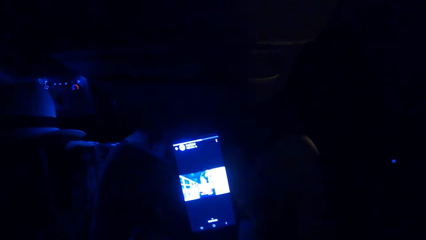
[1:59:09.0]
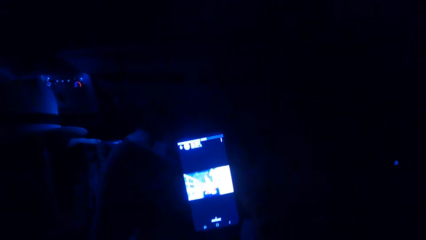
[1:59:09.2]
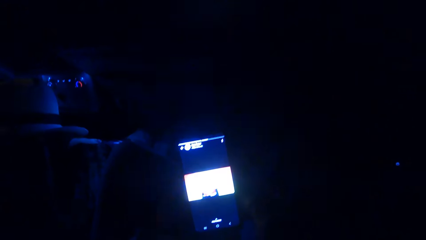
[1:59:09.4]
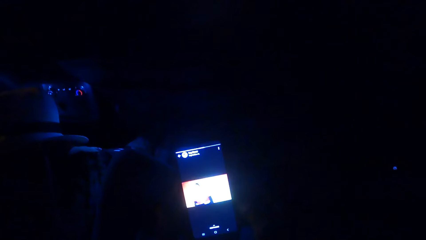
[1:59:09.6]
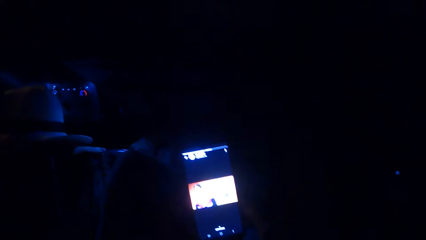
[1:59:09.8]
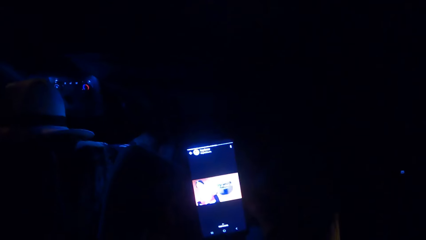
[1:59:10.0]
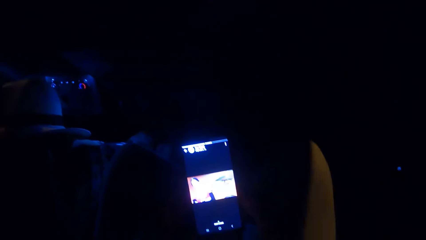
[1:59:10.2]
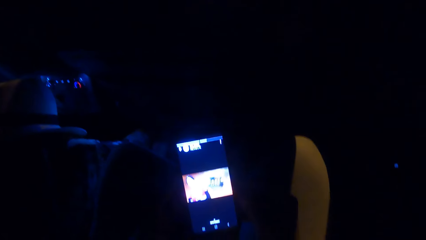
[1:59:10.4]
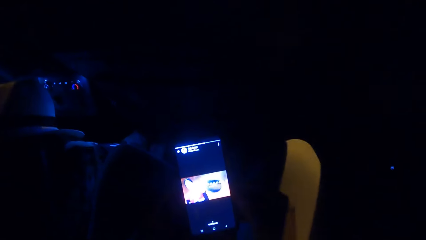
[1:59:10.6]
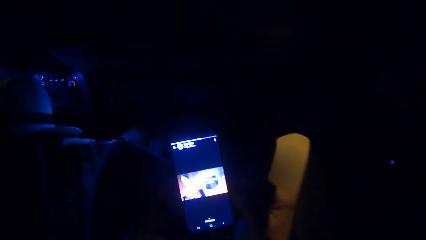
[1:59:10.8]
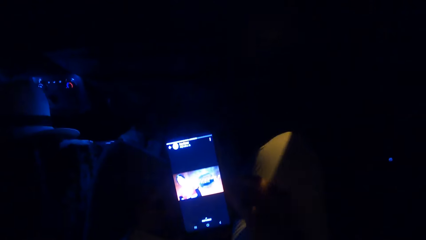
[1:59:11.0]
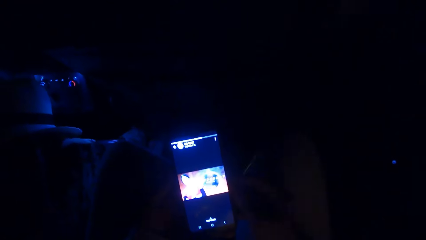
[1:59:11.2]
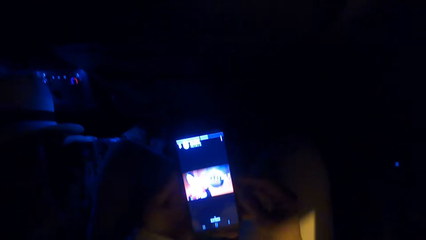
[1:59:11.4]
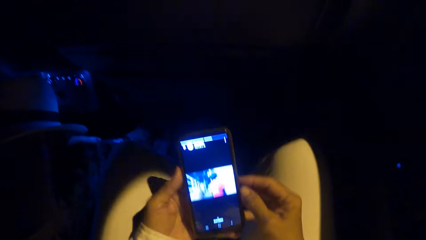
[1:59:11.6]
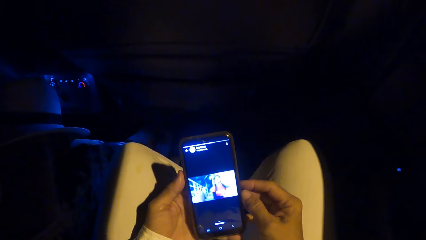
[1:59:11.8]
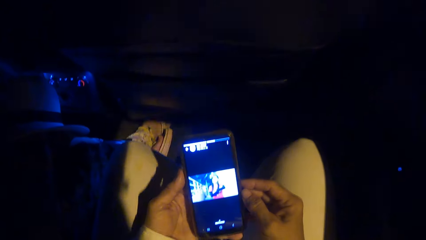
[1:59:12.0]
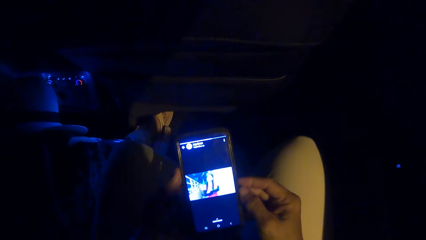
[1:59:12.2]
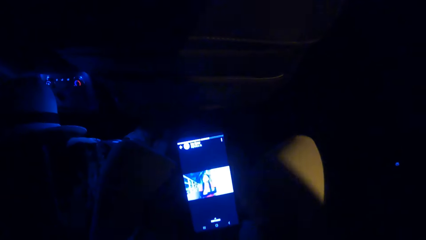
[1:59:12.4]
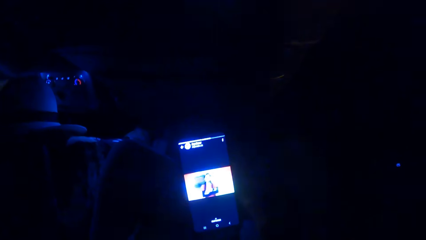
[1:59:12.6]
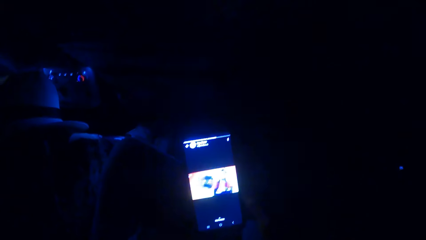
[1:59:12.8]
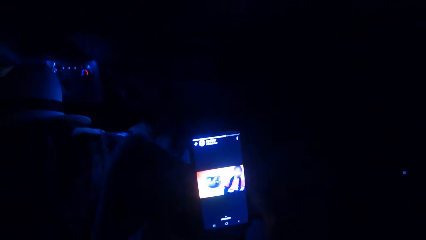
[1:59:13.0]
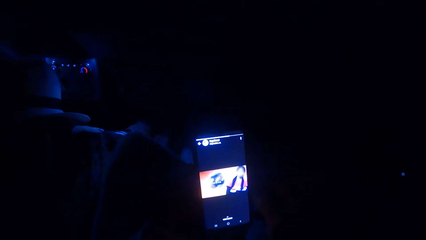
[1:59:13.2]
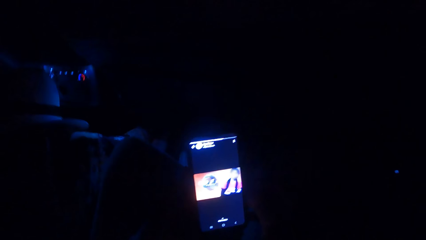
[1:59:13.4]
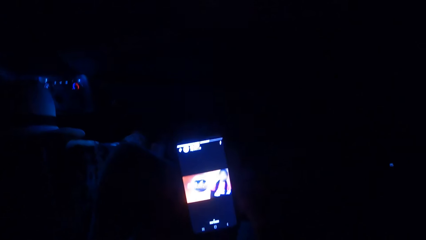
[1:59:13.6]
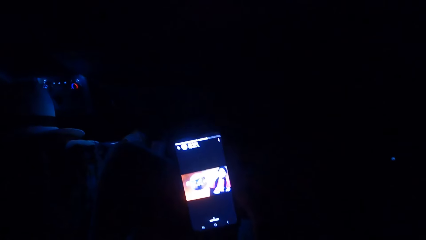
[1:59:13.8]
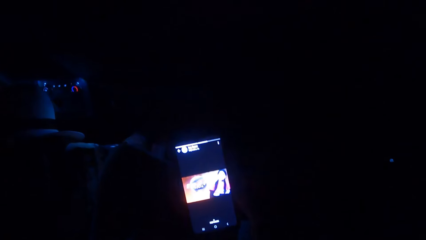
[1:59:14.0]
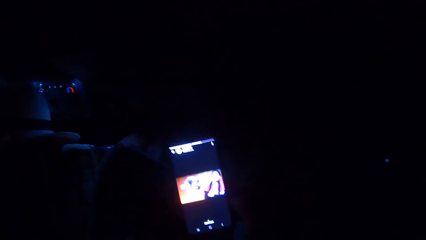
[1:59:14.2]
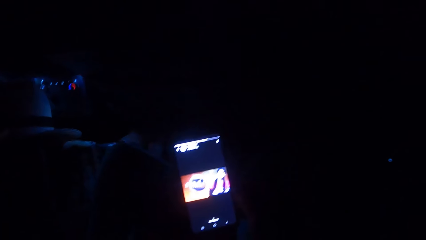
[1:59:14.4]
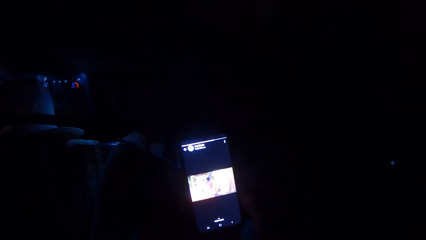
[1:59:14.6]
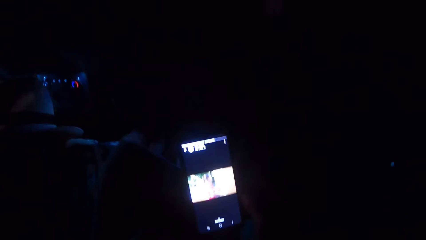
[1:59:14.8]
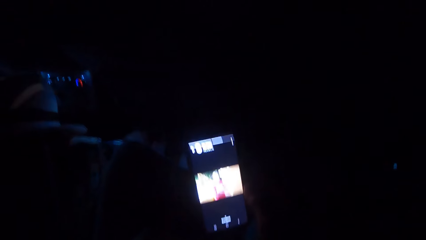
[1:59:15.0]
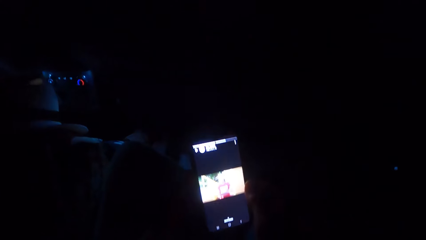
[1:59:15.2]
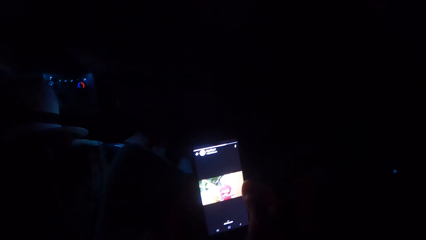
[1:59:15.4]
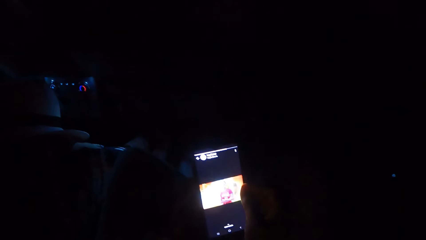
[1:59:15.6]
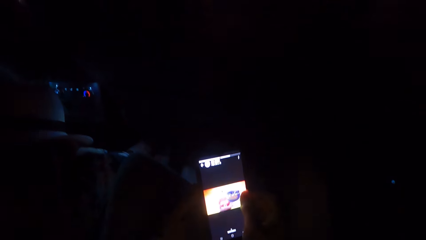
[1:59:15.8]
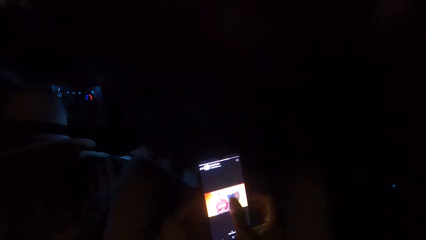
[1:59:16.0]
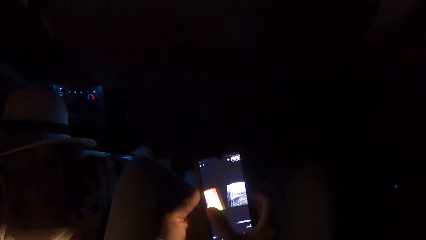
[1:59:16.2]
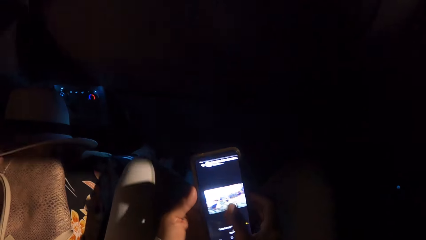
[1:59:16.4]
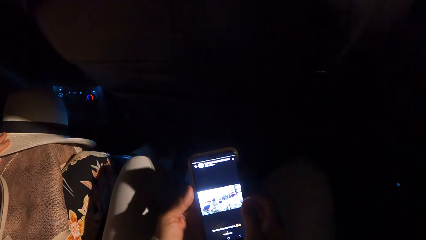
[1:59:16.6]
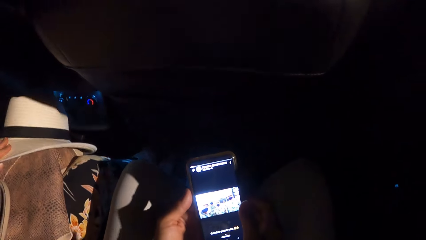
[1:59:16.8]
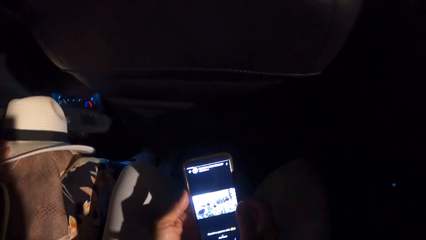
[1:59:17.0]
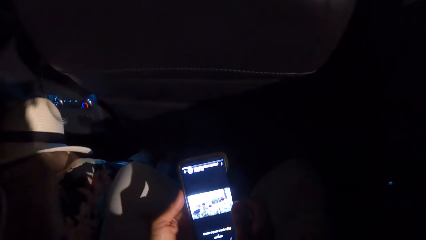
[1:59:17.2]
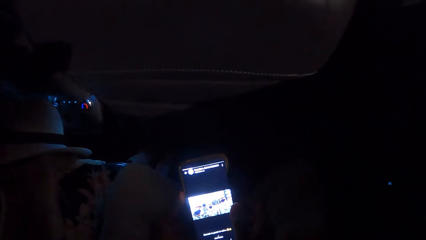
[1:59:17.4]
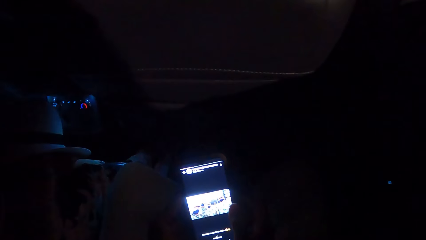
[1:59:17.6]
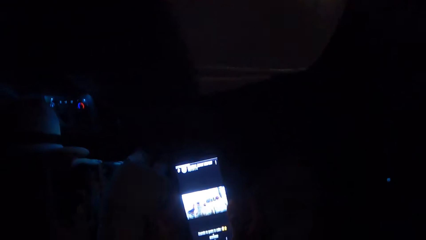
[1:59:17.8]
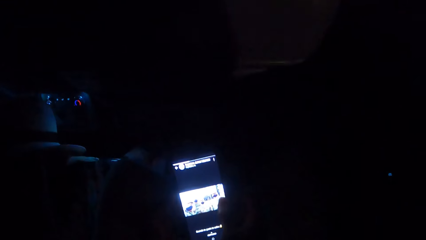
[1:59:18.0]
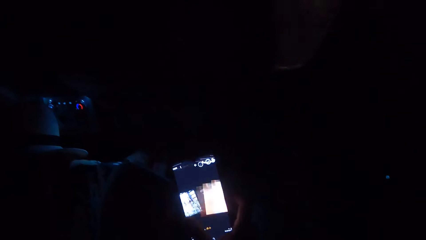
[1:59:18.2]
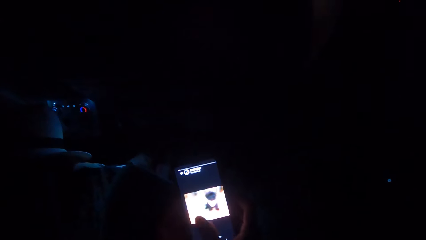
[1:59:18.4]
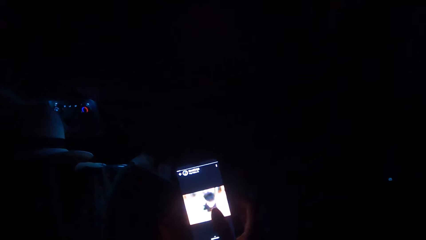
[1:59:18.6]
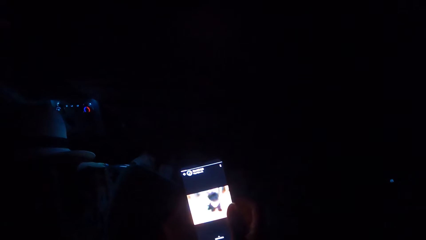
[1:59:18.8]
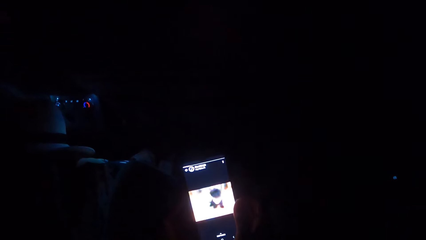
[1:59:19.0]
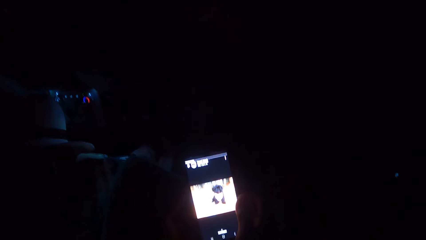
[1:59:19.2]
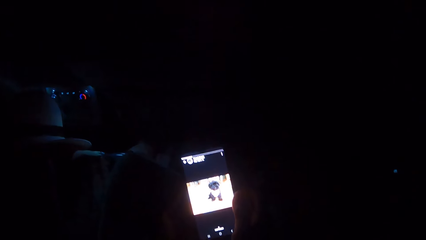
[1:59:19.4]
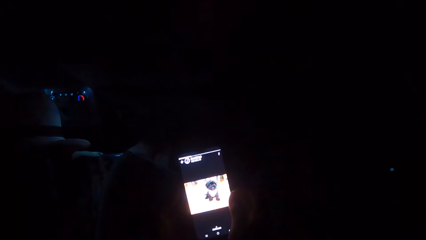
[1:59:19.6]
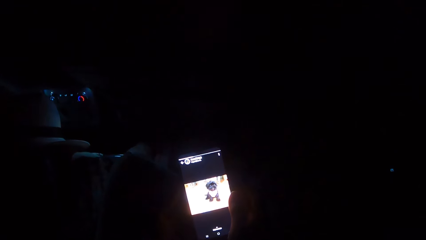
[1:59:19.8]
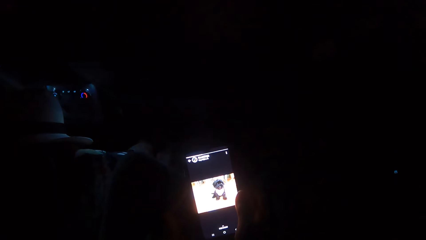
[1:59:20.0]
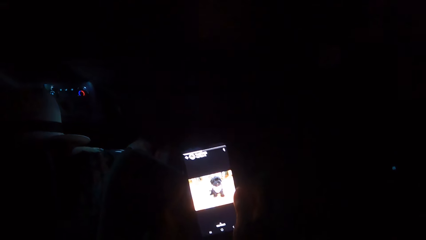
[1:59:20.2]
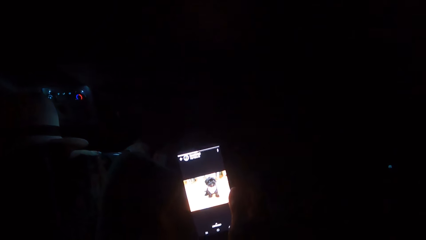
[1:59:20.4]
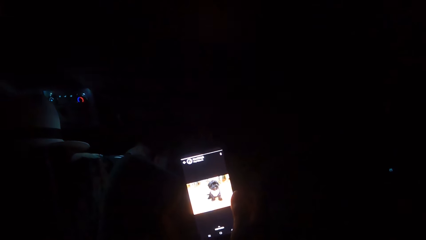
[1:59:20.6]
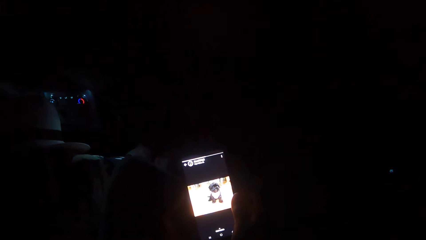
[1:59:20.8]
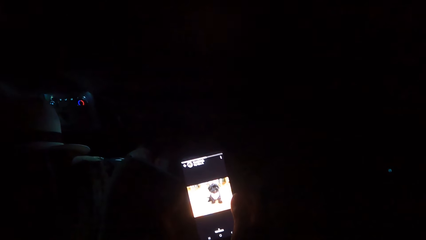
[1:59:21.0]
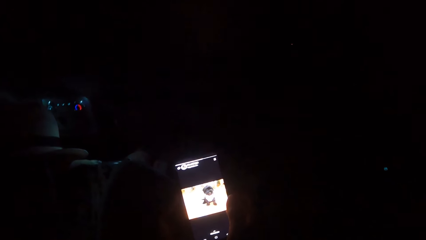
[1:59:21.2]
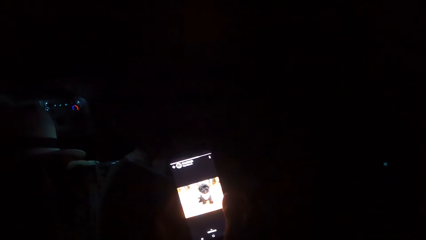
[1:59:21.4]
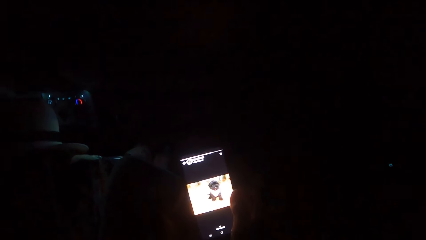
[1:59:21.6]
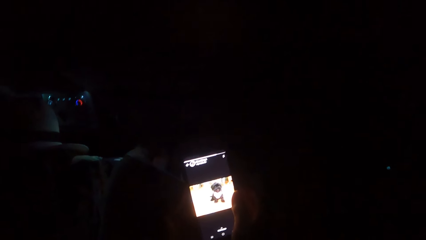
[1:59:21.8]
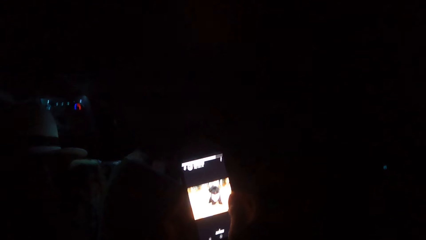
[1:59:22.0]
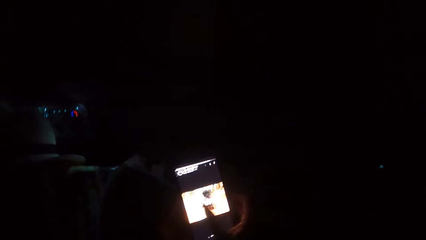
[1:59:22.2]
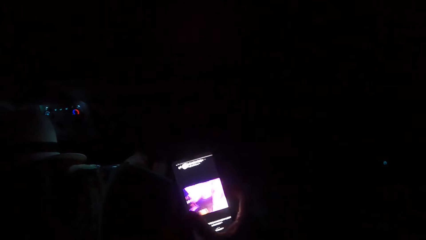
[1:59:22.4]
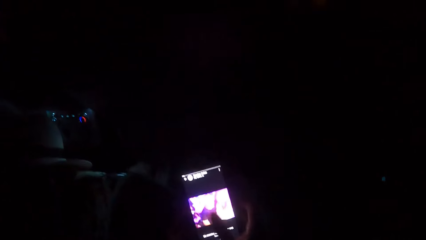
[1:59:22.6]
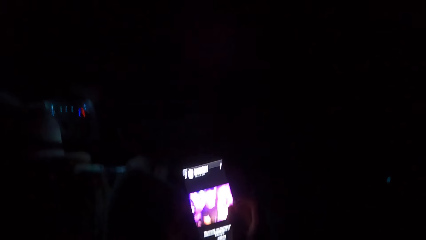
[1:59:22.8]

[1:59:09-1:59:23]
The camera wearer watches a movie on the phone. They operate the phone and scroll the phone.
